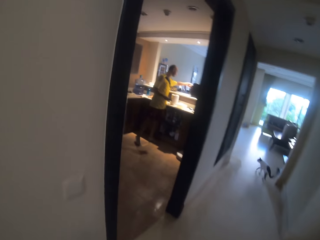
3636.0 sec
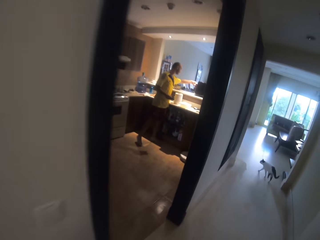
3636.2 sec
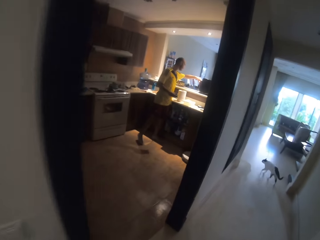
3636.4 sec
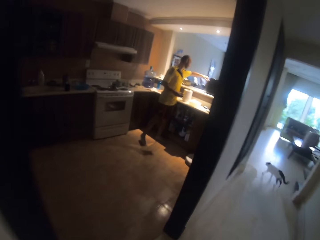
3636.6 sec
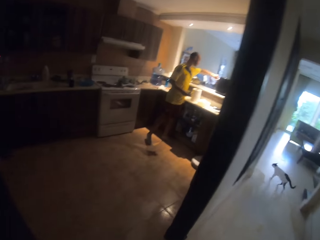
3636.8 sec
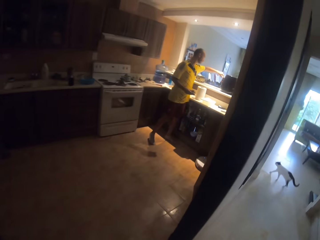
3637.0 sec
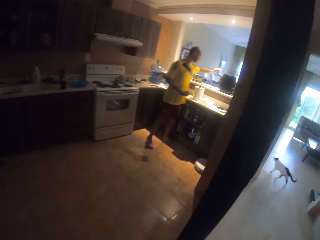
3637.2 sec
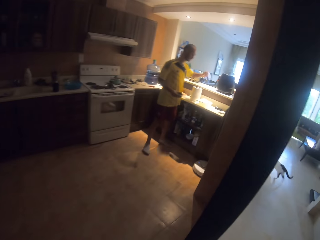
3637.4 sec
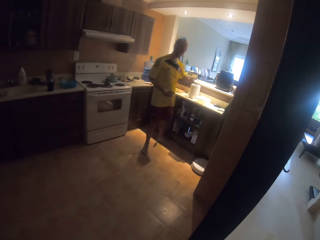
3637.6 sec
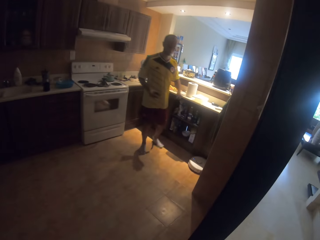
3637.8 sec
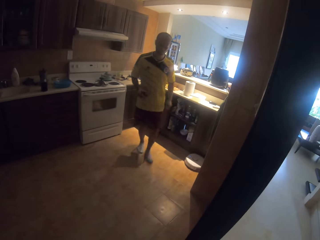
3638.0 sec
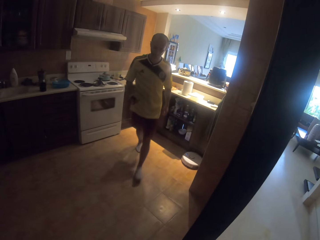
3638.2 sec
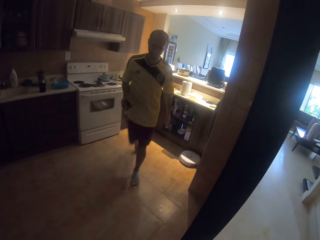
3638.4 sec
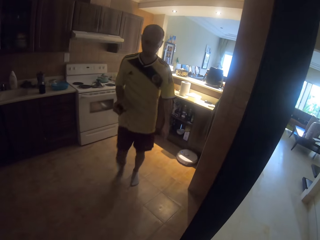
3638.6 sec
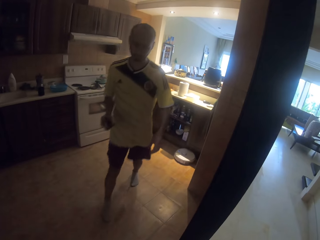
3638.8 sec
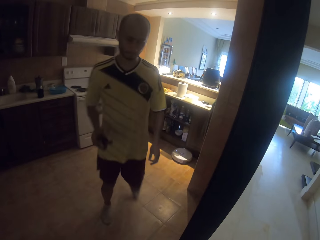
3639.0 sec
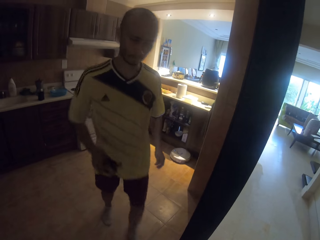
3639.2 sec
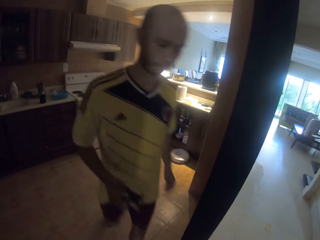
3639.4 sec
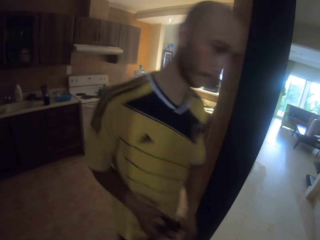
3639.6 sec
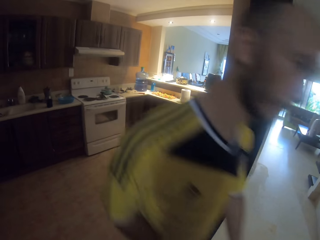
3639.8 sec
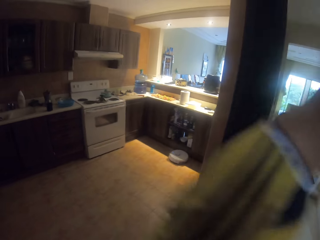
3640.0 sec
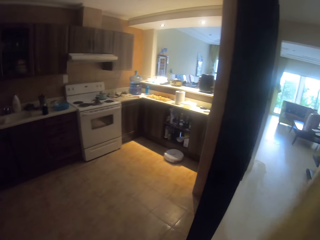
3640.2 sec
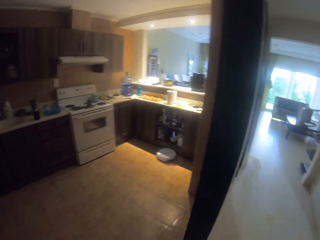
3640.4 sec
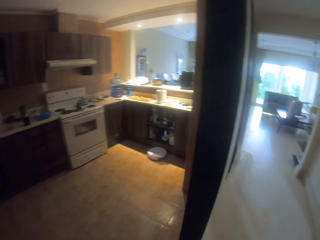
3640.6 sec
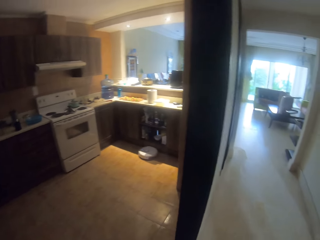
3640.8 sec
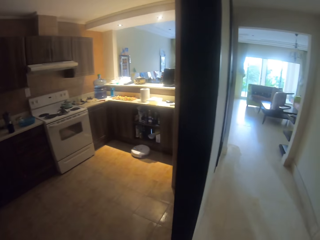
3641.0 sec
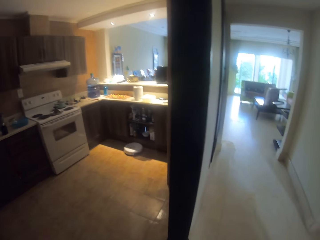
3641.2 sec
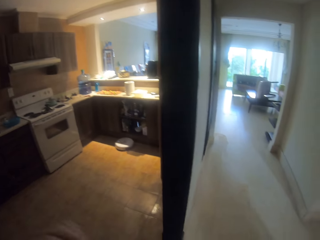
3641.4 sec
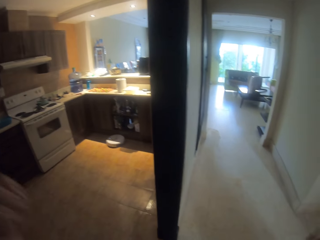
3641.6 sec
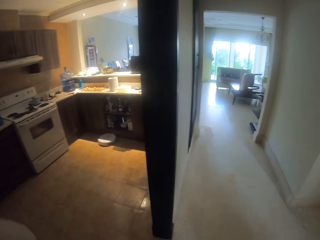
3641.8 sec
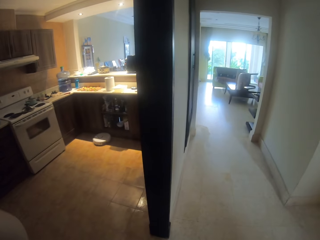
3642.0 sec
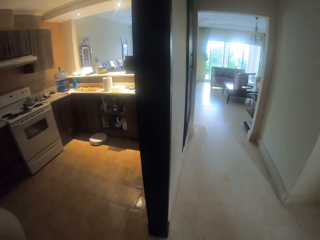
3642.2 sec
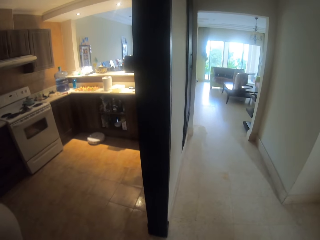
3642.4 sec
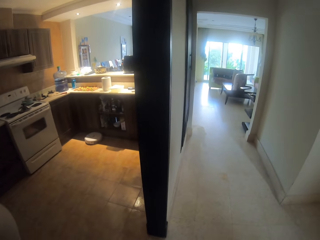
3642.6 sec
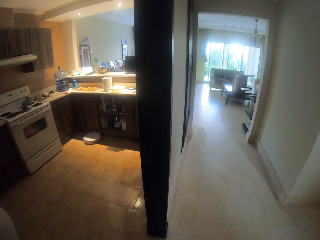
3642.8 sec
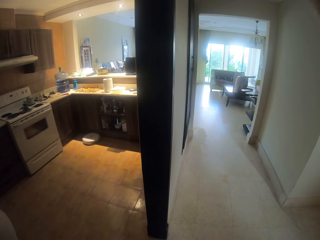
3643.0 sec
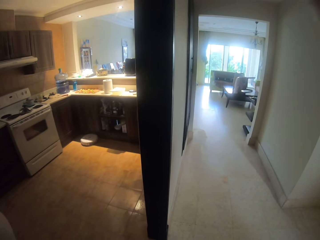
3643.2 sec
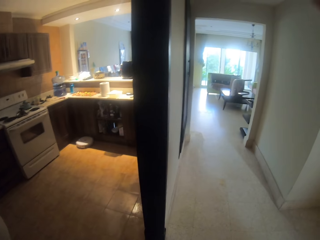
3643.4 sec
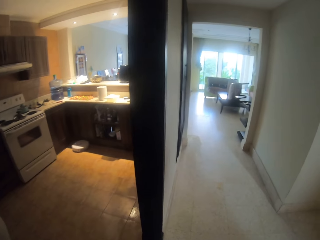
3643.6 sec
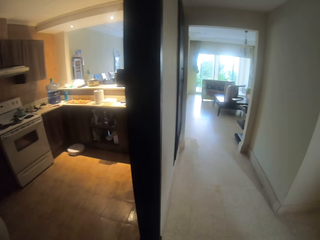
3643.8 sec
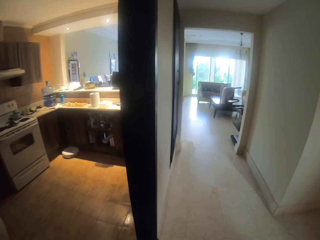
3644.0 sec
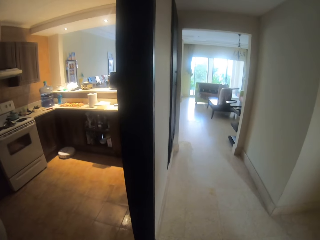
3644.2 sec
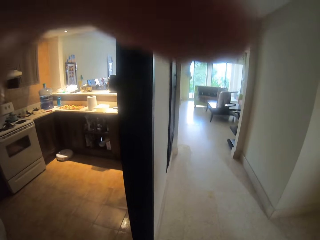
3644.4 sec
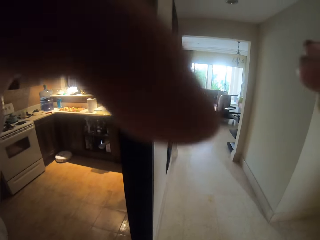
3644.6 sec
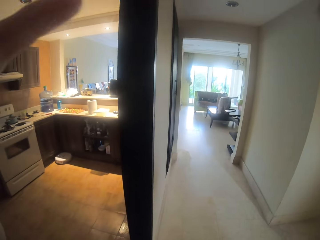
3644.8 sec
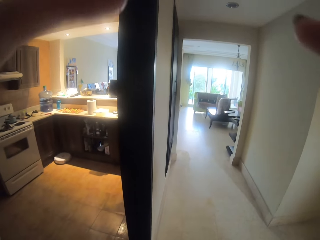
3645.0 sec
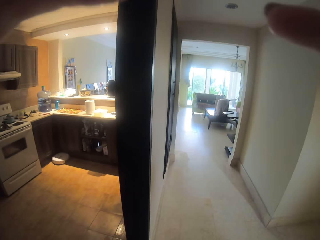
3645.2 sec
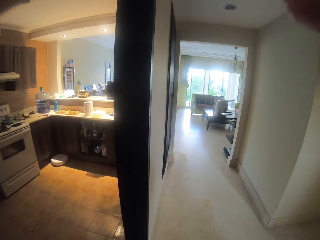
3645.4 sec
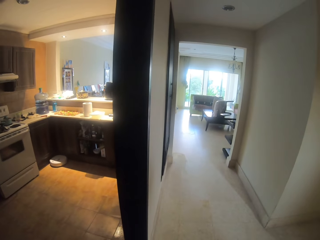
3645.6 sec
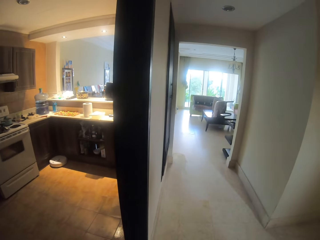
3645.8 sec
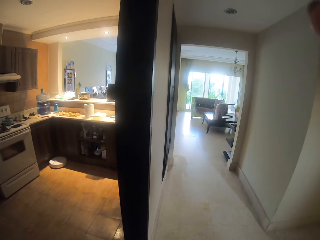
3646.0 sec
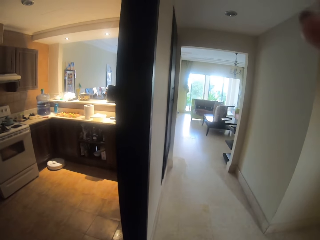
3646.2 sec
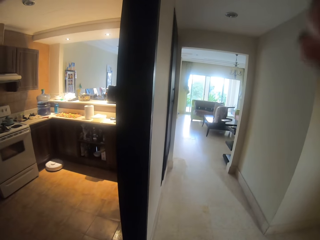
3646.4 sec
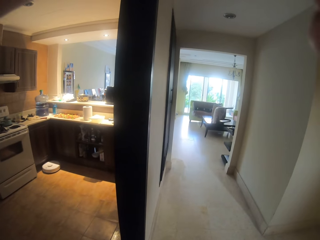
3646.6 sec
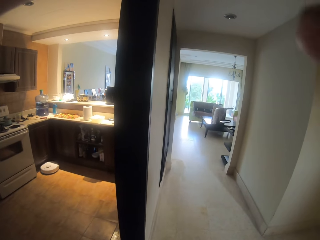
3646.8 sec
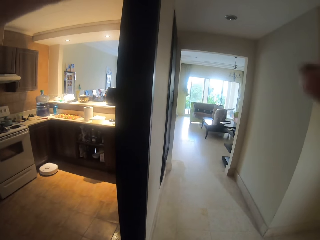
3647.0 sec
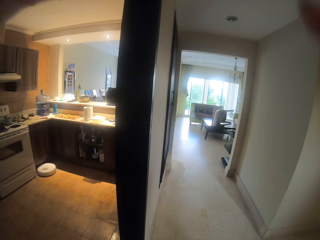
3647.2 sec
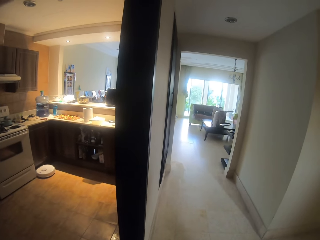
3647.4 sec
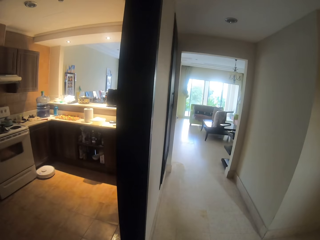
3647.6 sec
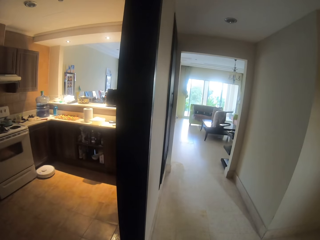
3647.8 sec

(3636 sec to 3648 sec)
The camera wearer communicates to a person. The person walks around. The camera wearer does something. They raise hands.
